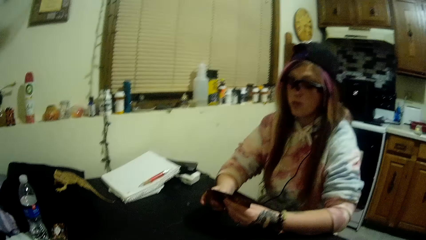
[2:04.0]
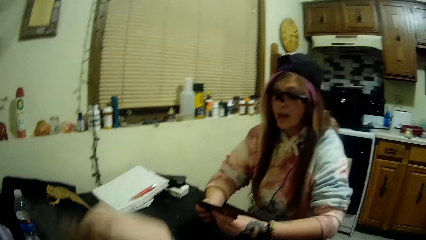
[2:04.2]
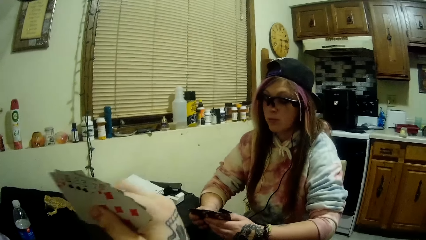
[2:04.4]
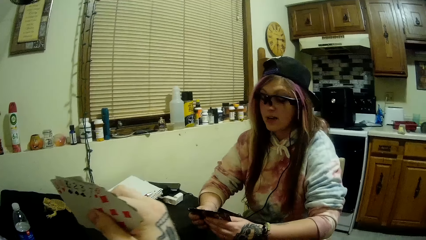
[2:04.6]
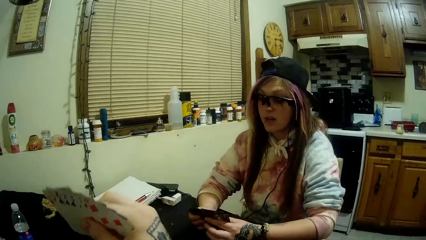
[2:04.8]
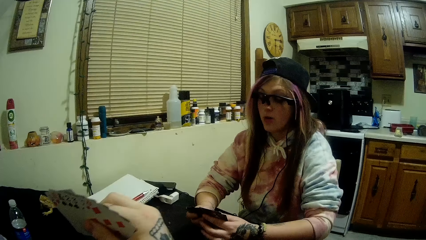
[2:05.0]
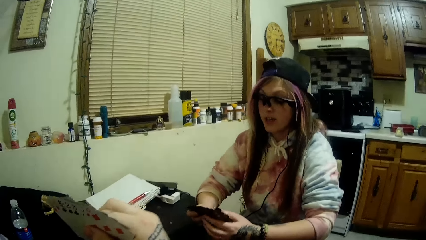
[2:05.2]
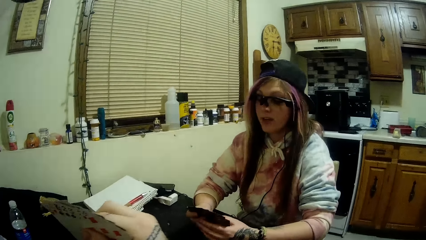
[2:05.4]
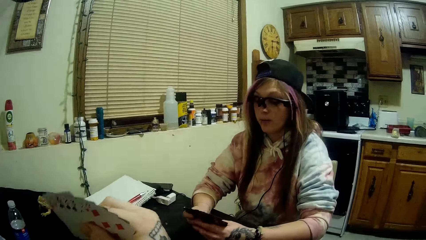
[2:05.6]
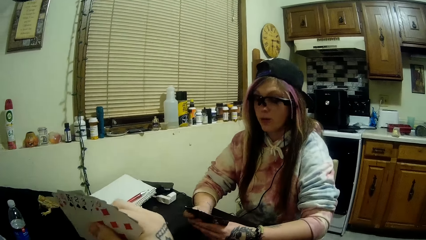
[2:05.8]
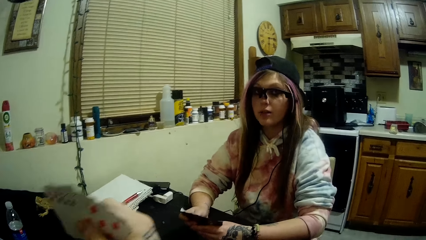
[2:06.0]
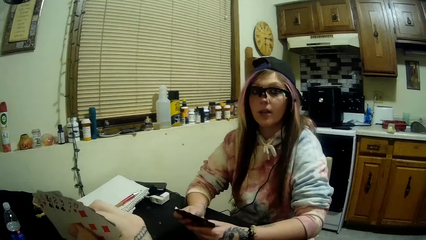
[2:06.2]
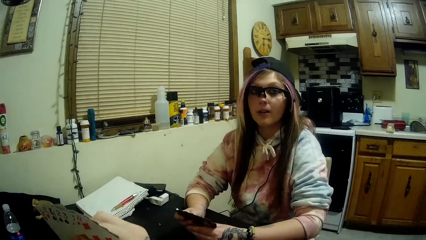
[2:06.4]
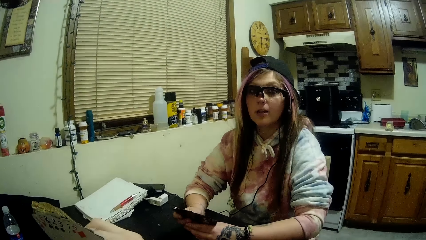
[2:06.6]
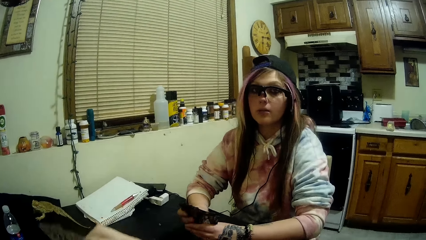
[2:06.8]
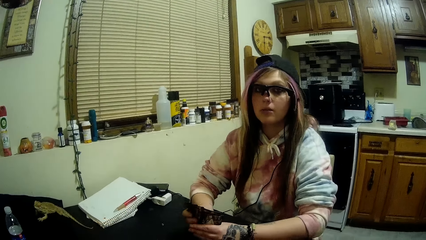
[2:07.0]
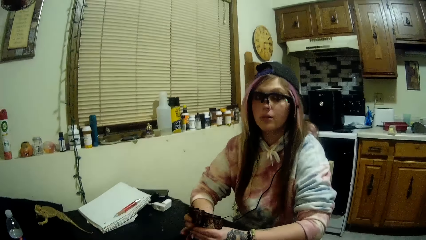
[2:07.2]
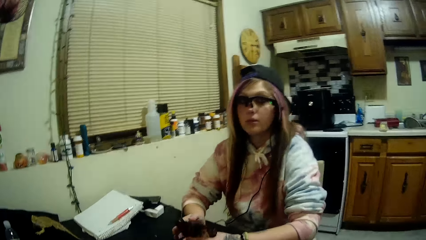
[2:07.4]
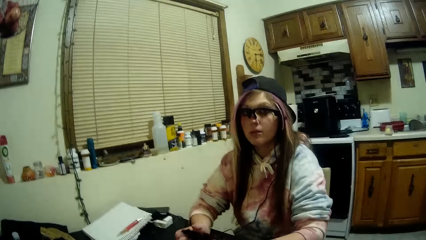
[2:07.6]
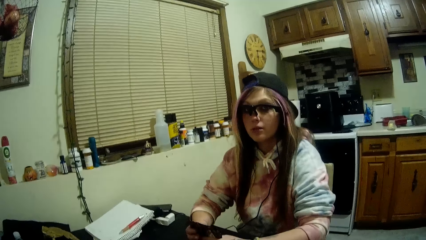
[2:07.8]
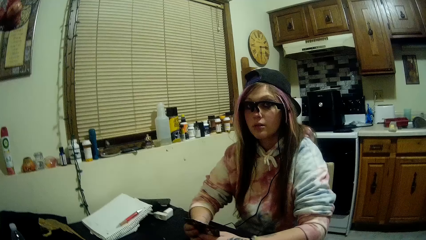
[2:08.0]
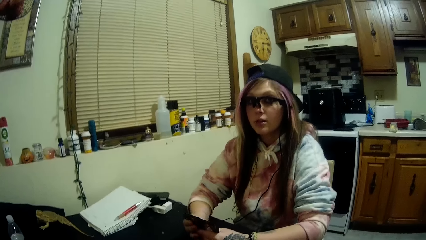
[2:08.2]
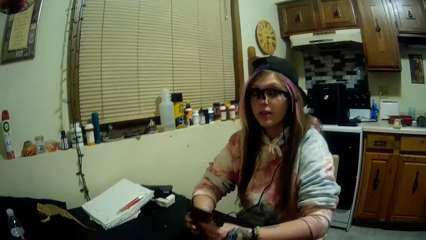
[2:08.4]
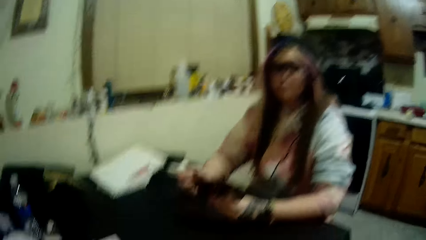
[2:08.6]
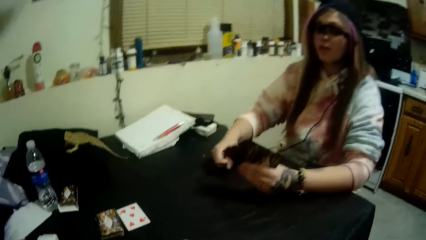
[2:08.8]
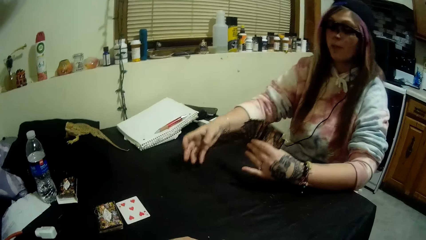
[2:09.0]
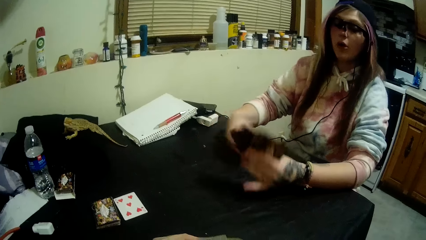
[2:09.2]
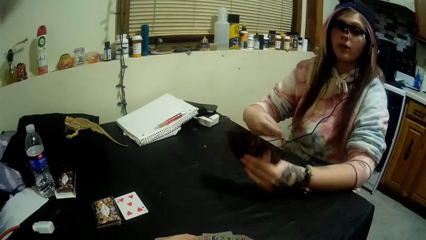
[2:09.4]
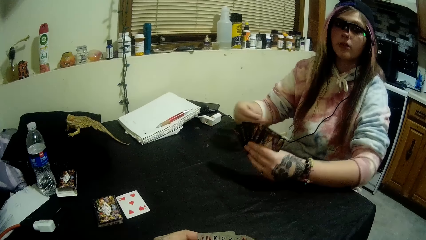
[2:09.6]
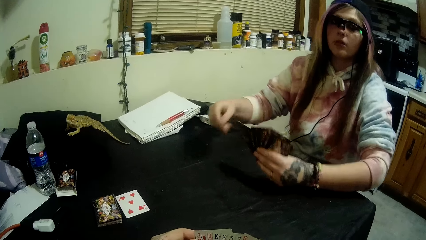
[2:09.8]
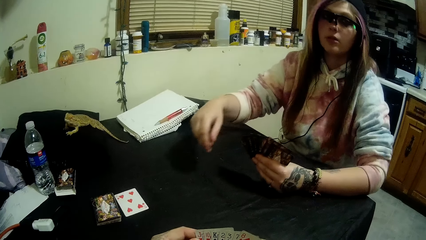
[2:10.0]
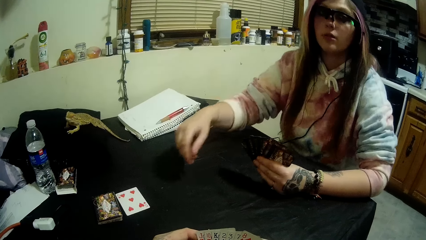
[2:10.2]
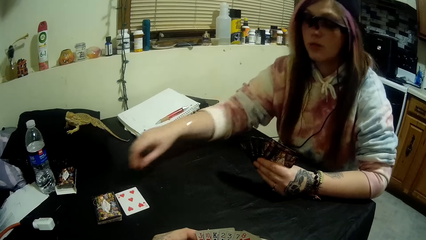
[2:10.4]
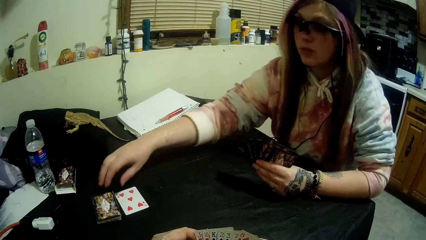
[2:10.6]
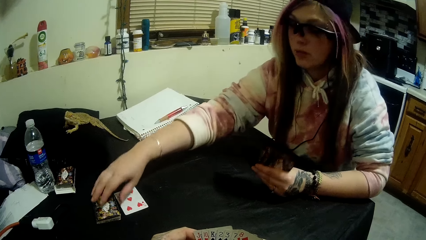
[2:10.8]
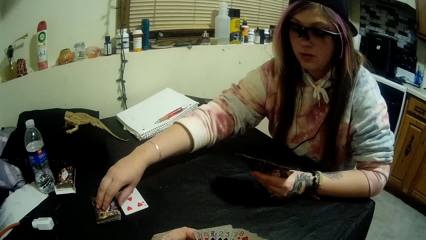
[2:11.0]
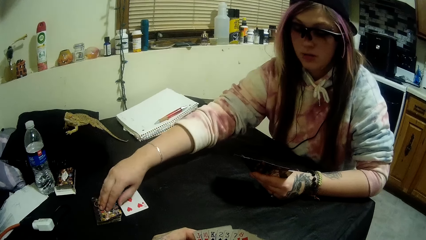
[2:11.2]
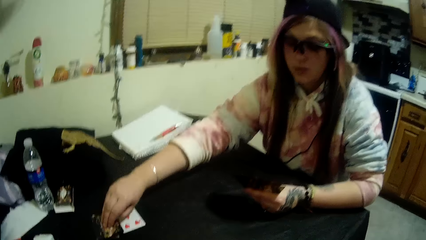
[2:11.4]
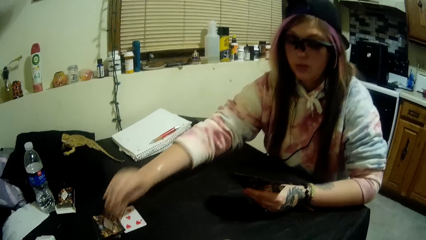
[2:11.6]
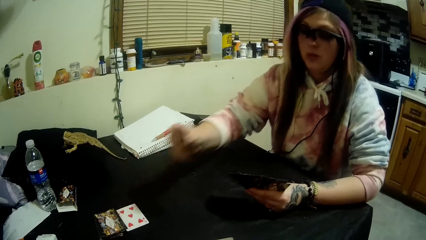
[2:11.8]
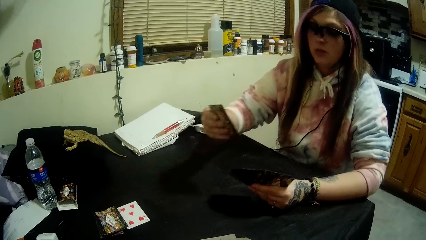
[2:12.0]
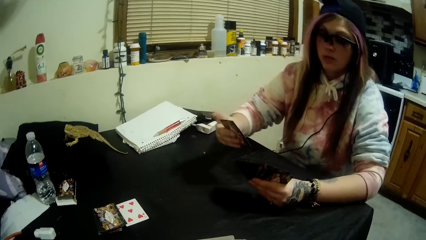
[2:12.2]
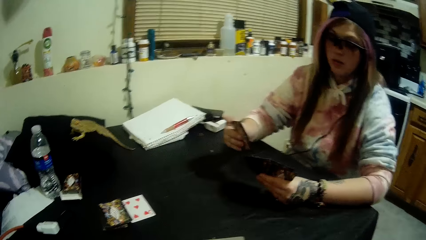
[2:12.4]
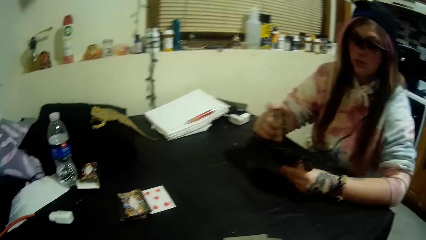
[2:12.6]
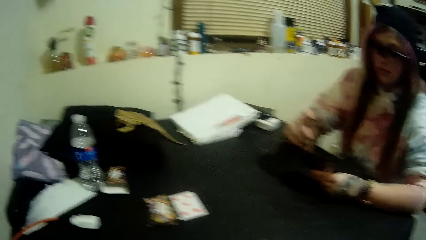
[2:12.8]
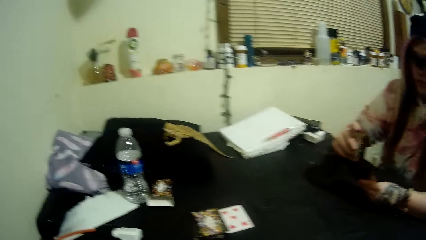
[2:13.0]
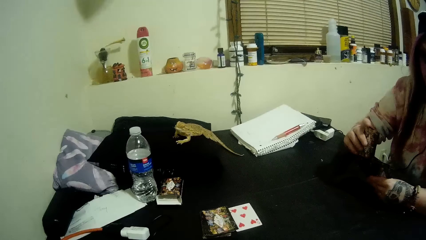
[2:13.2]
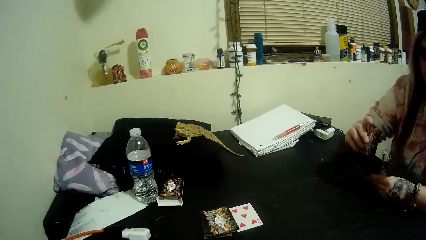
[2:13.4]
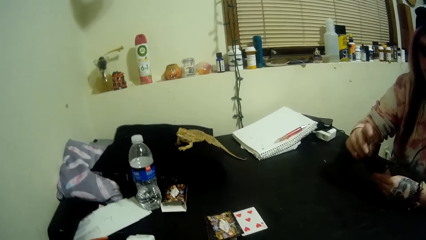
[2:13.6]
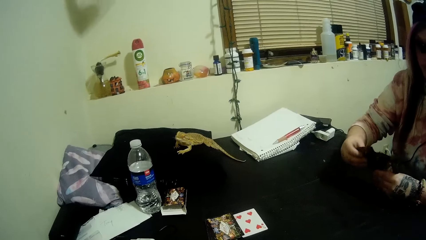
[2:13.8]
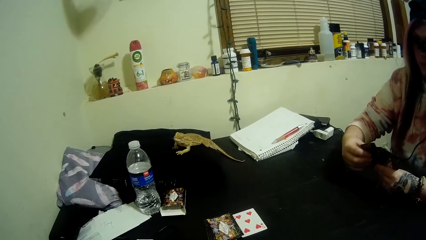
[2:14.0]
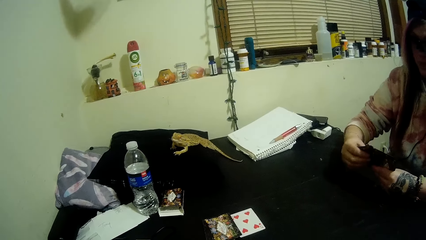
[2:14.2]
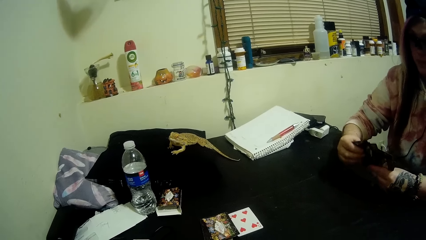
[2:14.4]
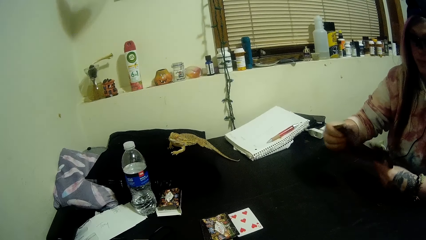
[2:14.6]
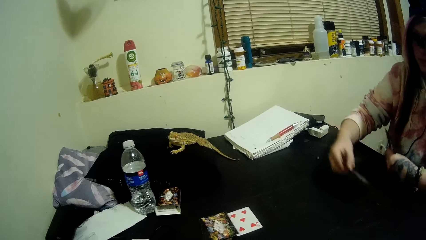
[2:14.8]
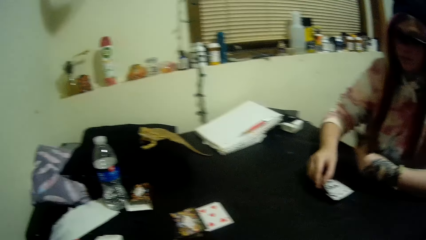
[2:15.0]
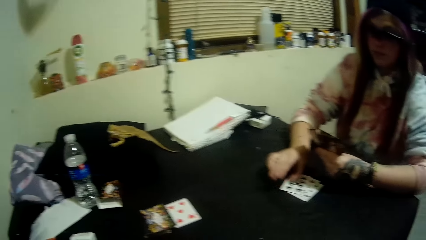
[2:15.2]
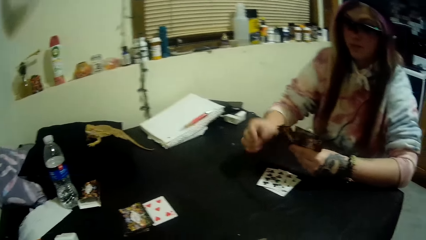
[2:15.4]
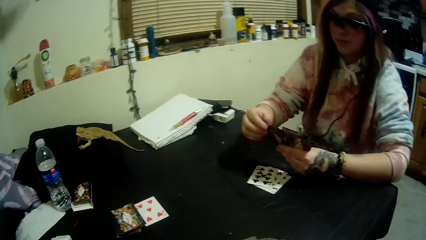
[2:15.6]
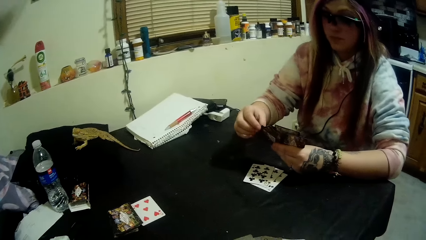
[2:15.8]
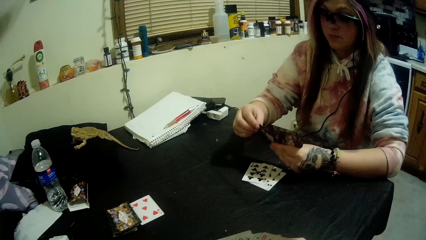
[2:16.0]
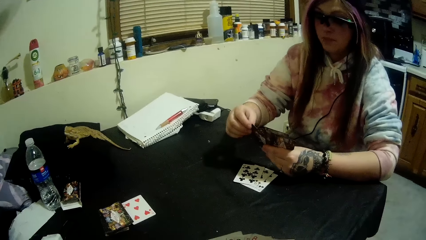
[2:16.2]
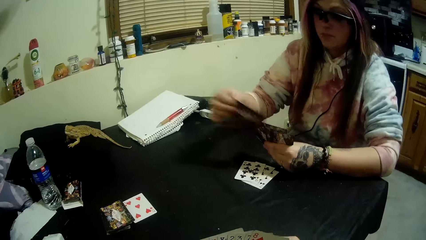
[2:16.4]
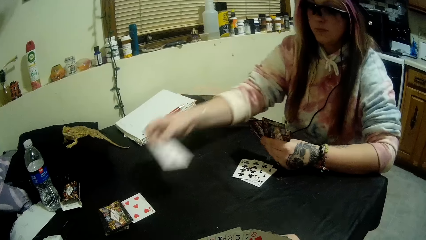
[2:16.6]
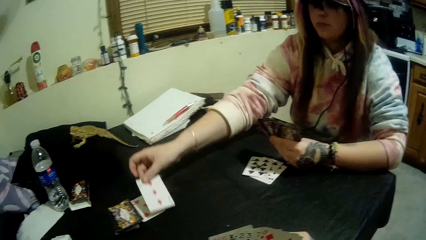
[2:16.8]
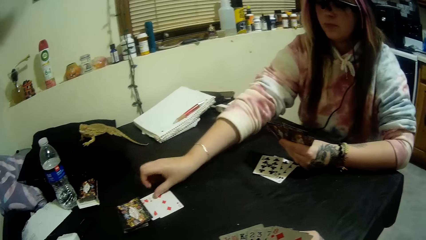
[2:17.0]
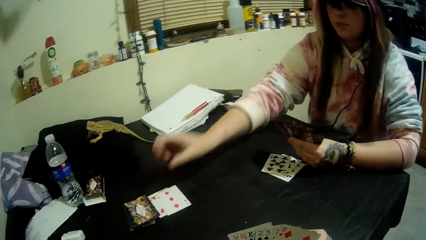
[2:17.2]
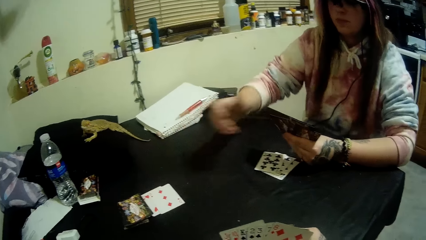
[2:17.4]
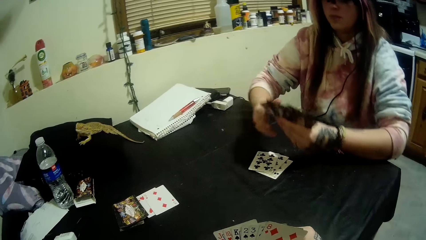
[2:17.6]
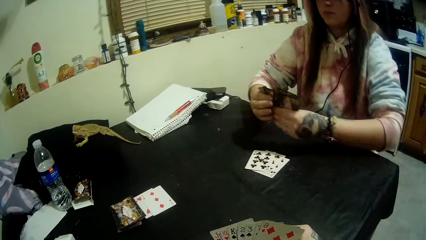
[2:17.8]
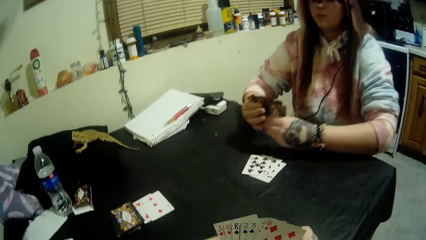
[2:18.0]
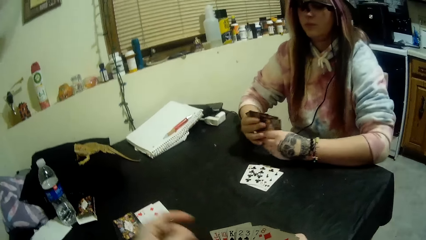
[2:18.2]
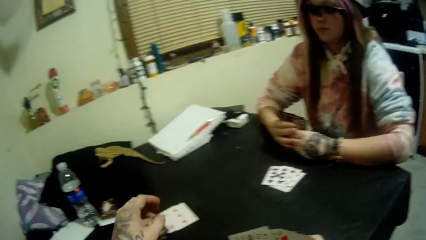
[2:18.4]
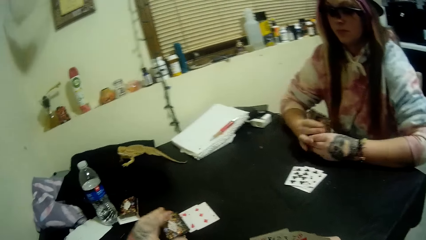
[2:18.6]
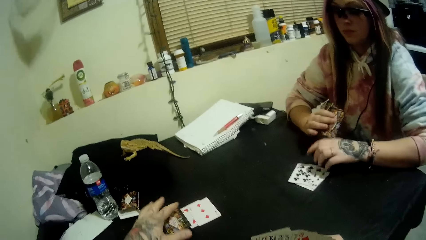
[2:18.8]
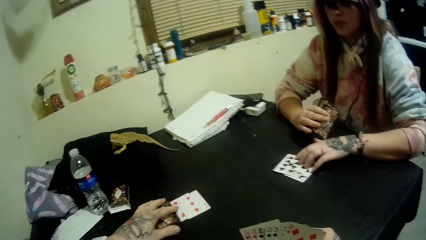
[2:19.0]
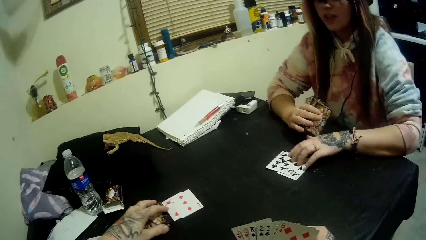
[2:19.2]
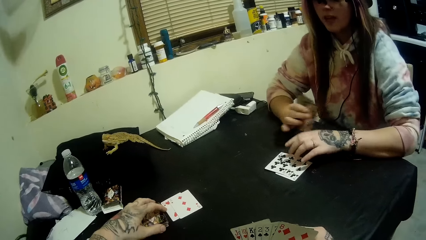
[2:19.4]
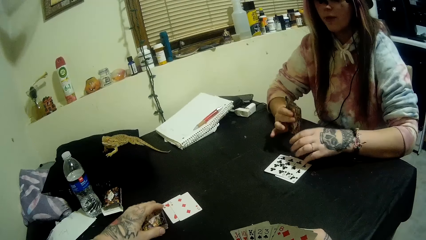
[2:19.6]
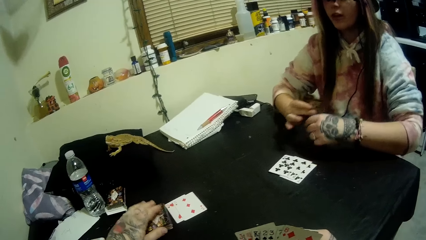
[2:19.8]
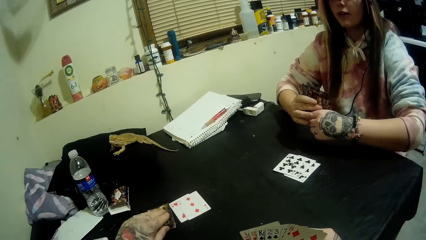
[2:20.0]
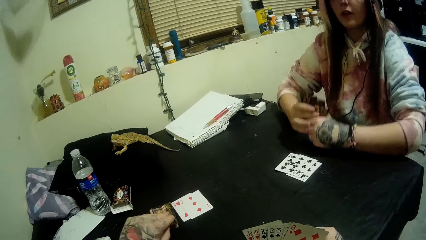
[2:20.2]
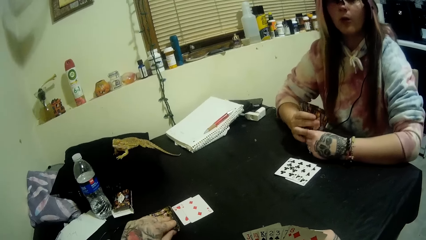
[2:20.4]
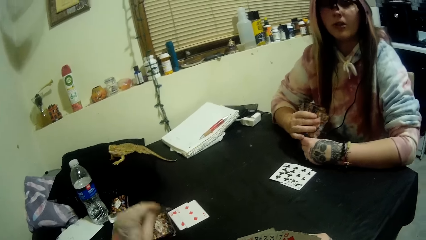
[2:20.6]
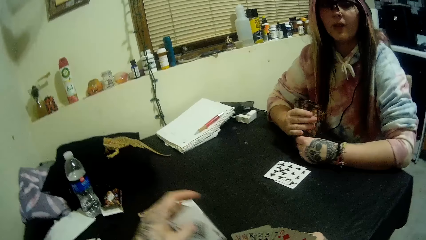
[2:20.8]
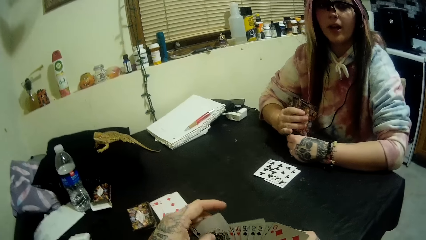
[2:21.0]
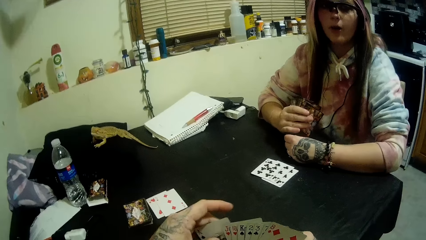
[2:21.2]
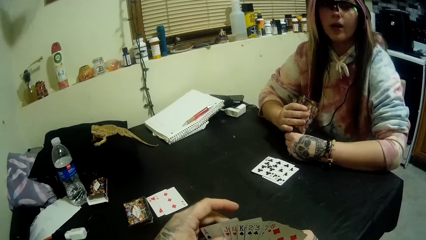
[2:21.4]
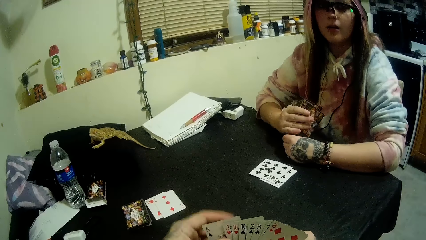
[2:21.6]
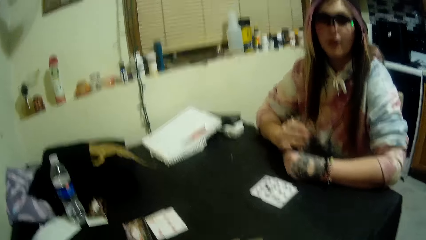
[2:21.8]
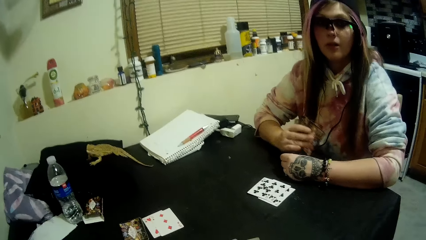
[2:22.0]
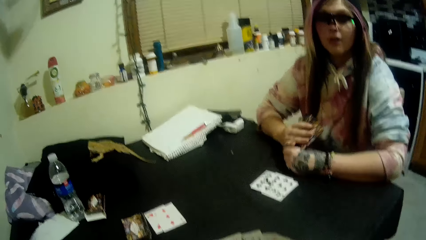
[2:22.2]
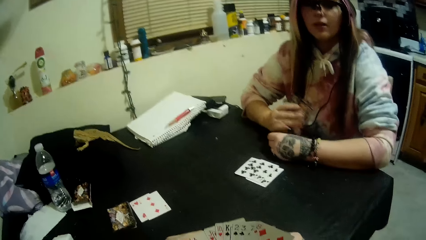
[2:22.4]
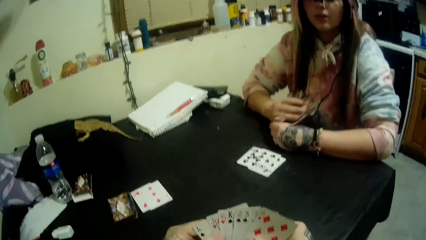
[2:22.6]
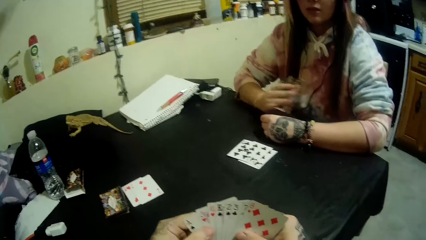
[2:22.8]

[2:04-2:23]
The camera wearer holds the cards up. A woman picks a card from the stack of cards with her right hand. The woman drops some of the cards in her hands on the table. The woman drops a card in her hand on the card beside the stack of cards. The camera wearer touches the cards. They take a card. The woman scratches her left hand with the cards in her hands.
